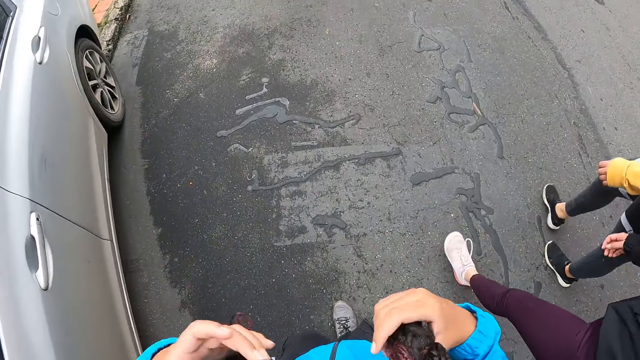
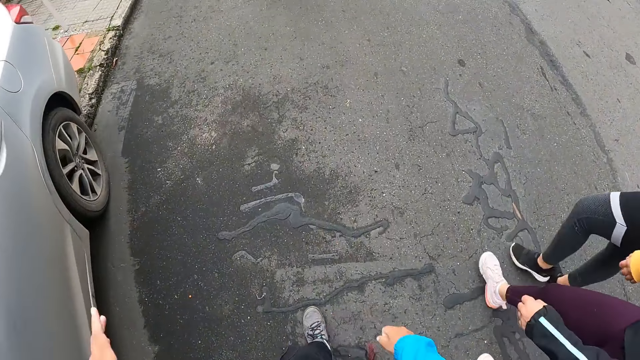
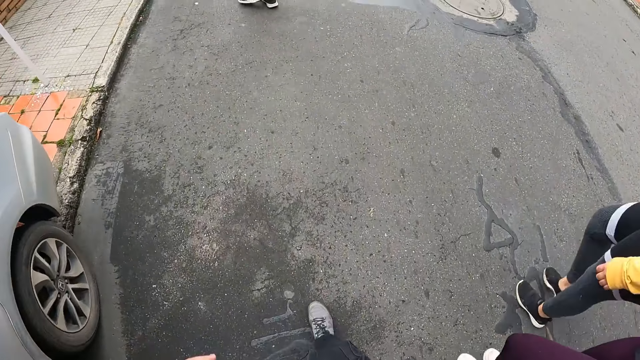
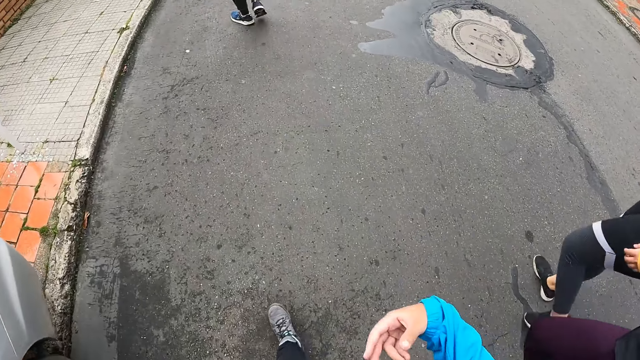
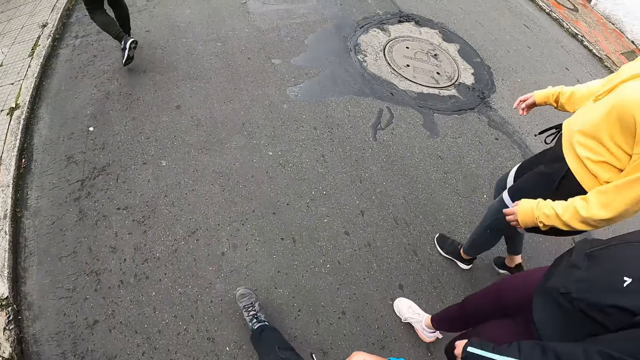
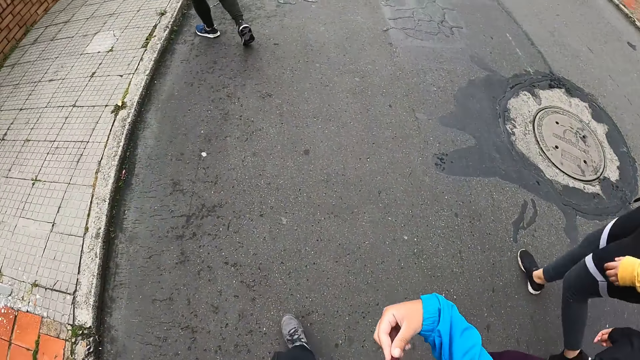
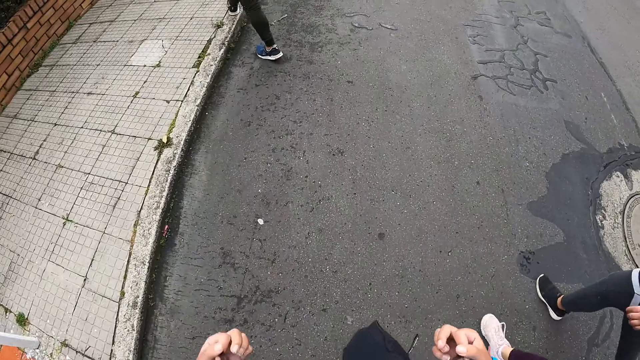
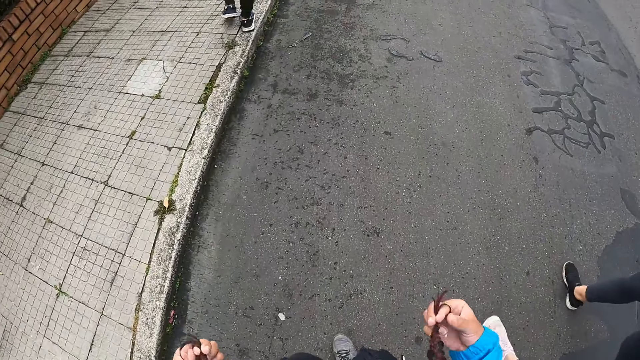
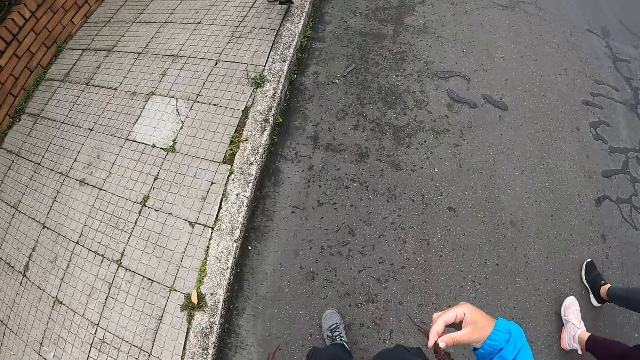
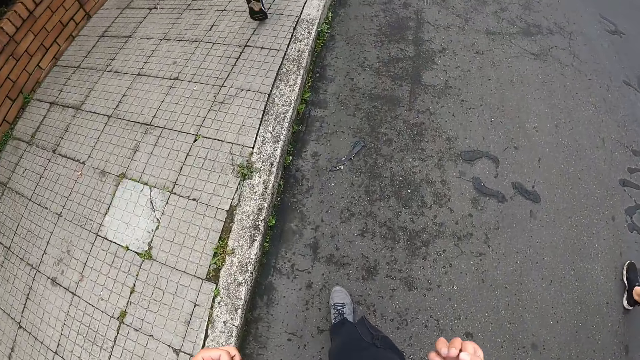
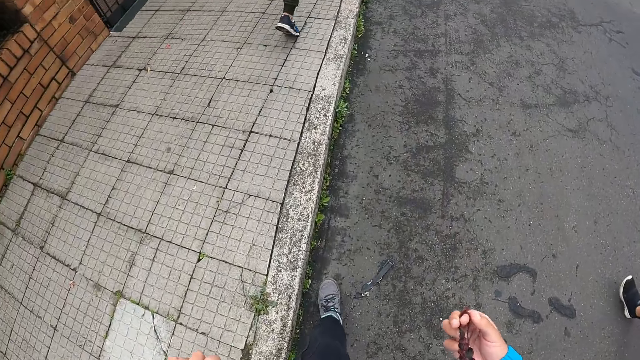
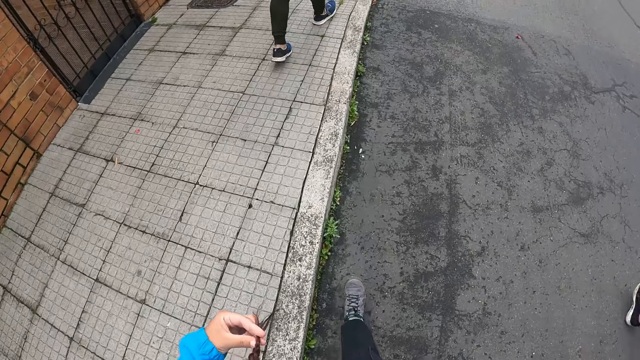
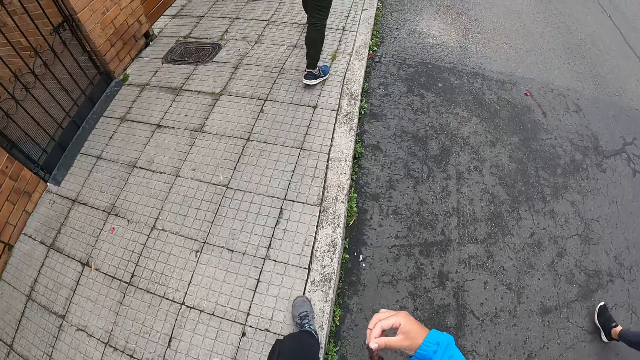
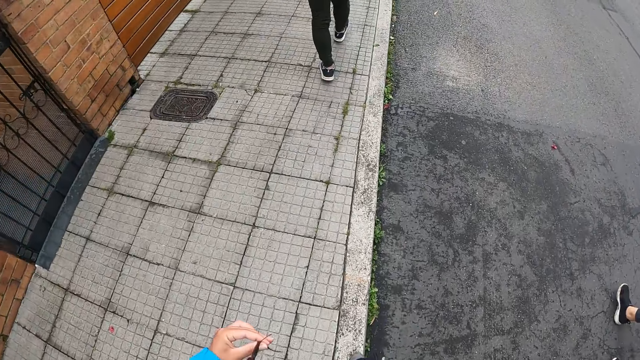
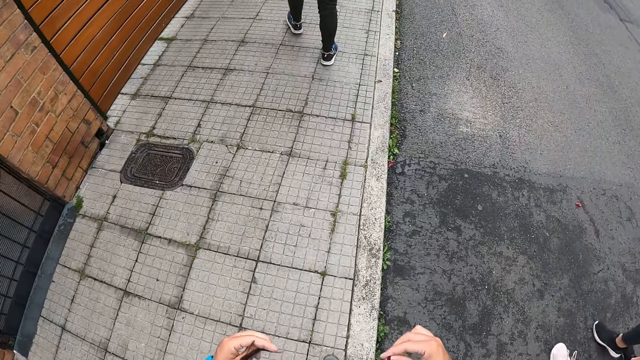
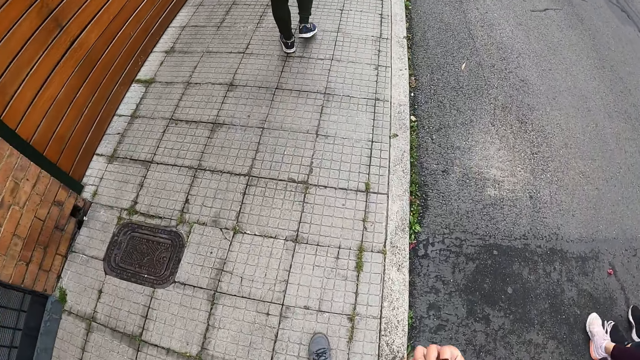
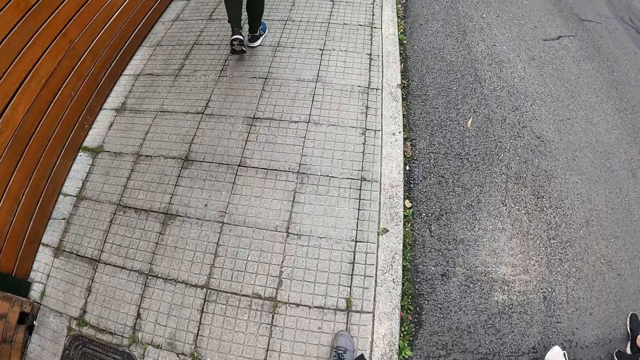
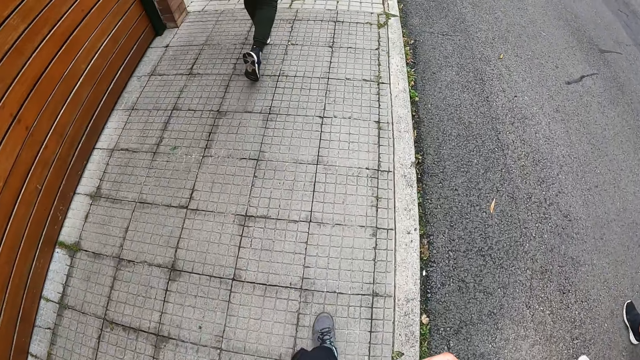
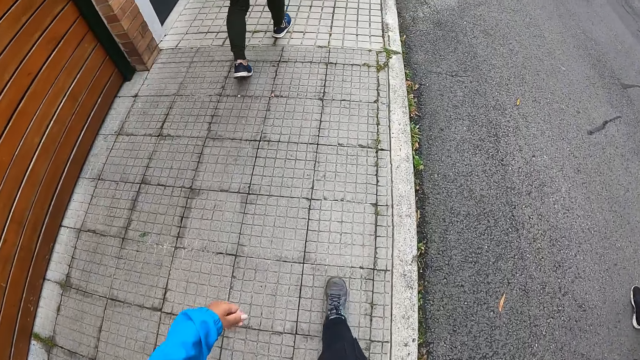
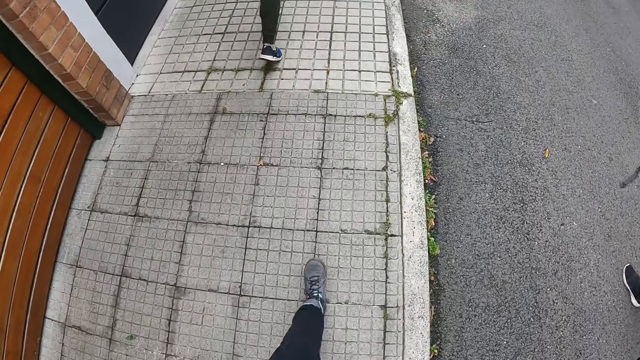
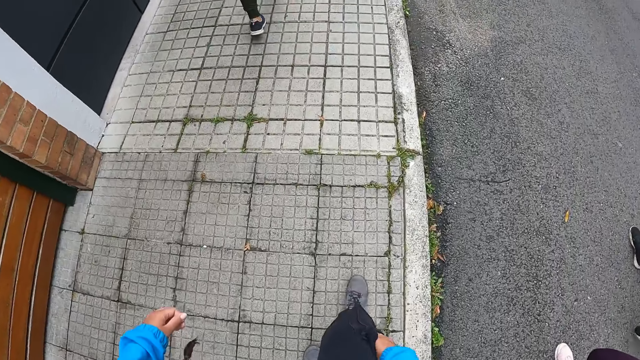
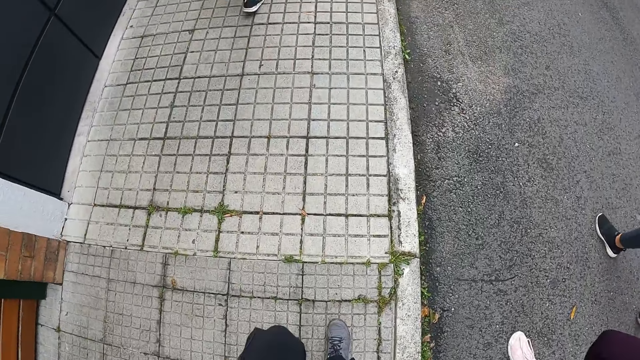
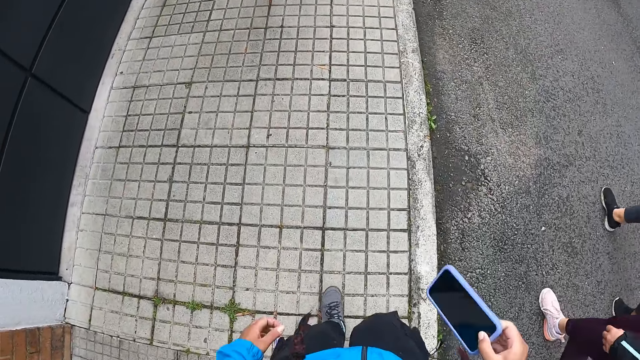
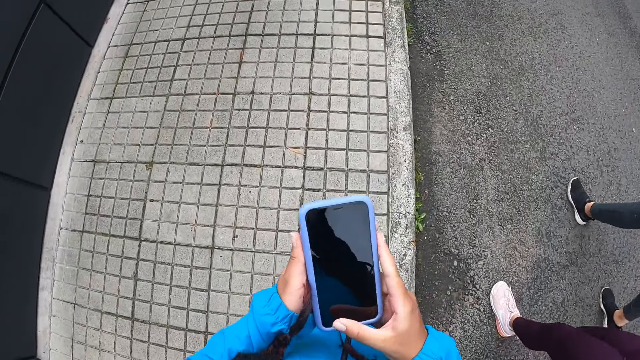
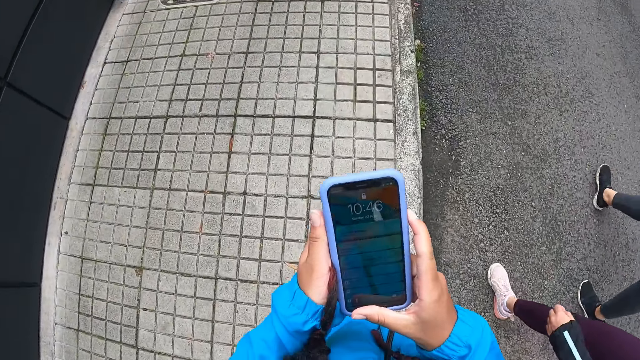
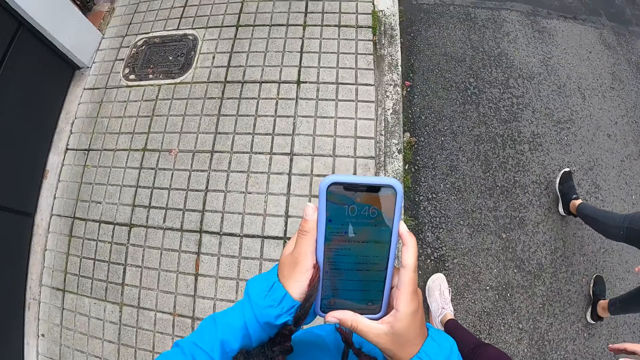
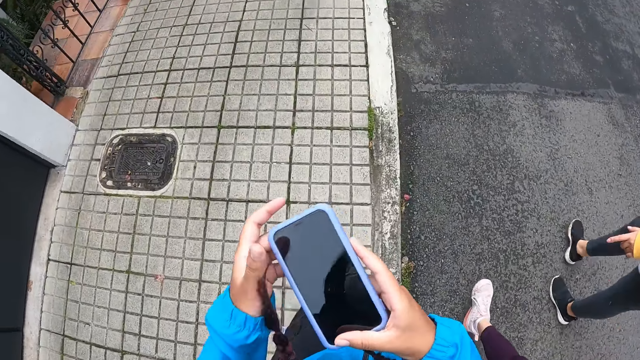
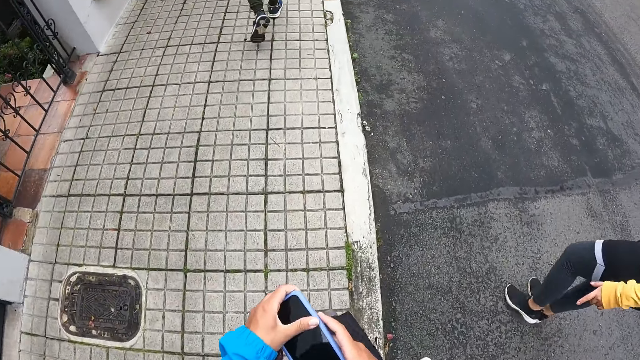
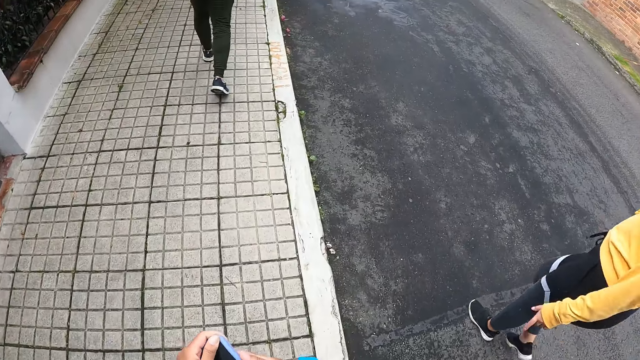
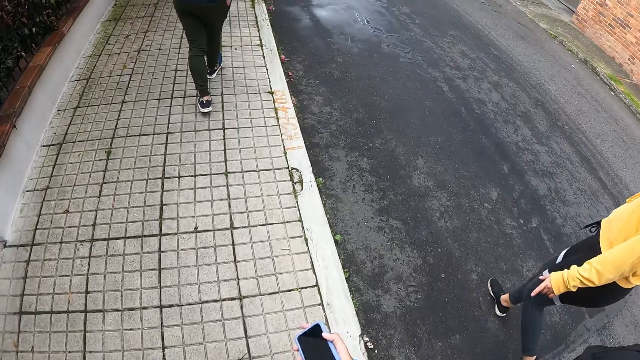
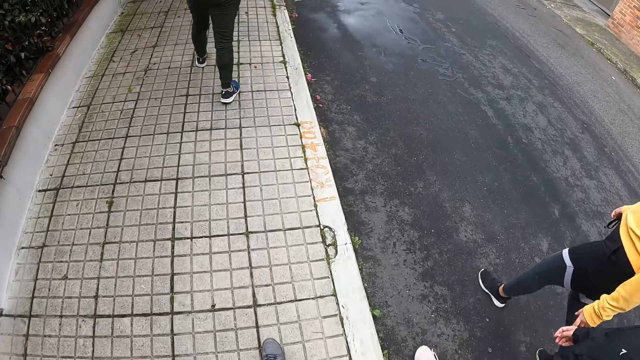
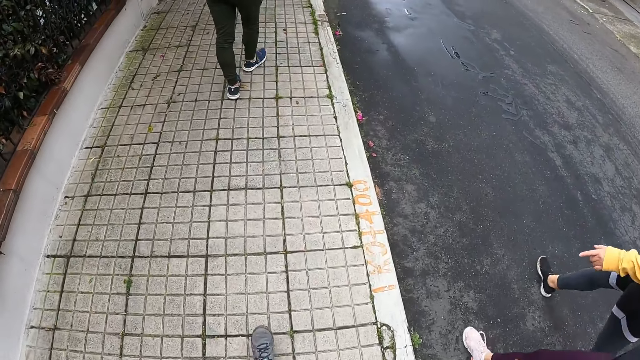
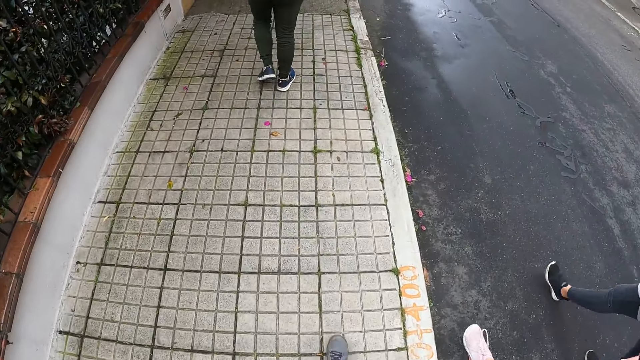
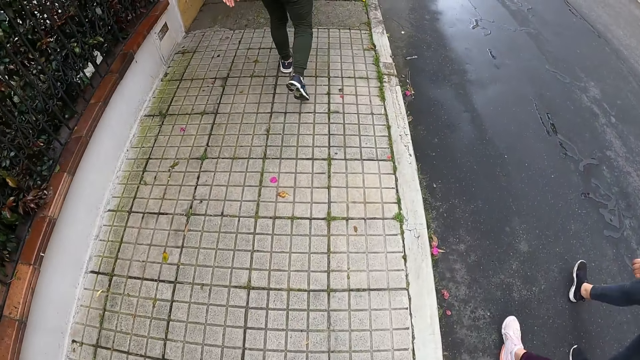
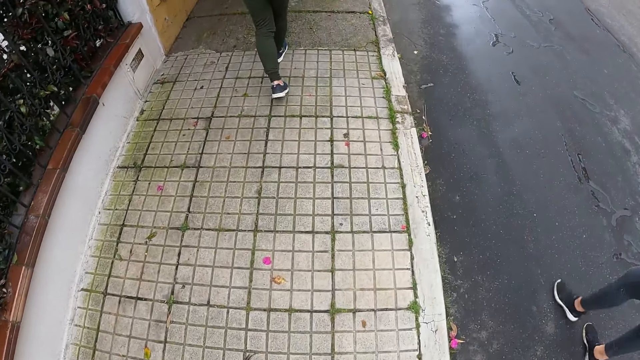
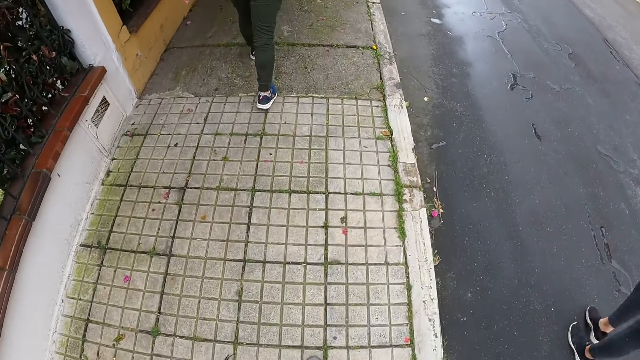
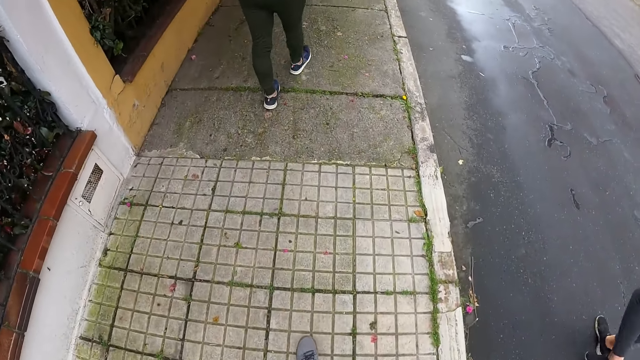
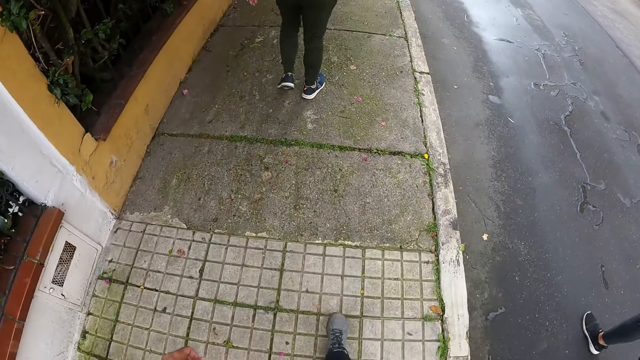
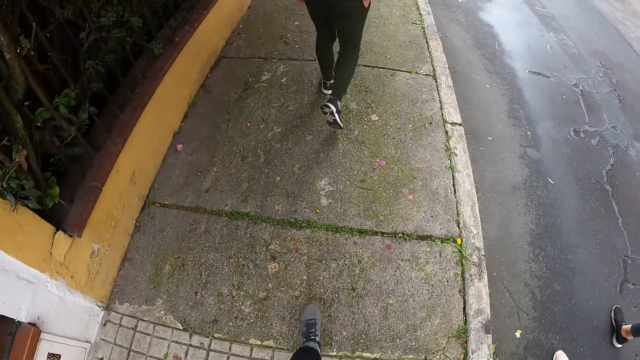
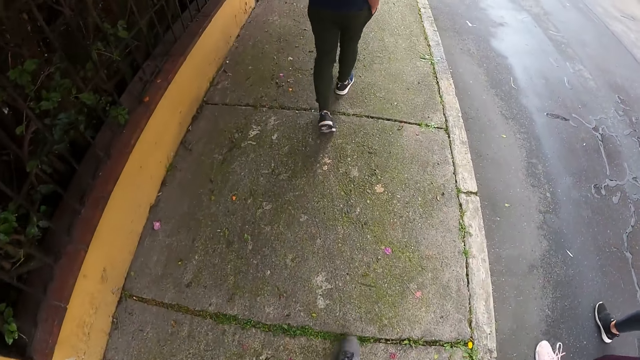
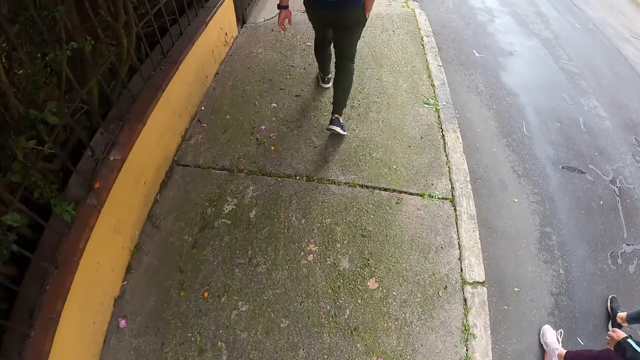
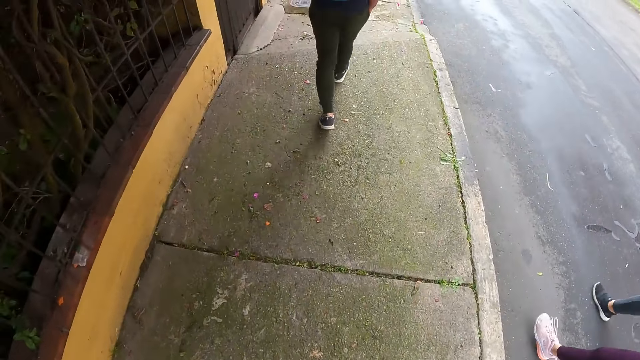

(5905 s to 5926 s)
The camera wearer walks. They hold the phone with both hands. They touch the phone. They walk.
